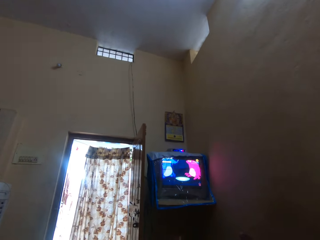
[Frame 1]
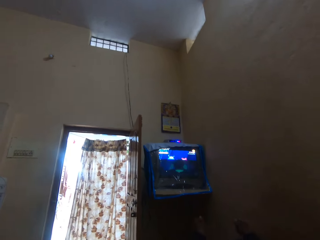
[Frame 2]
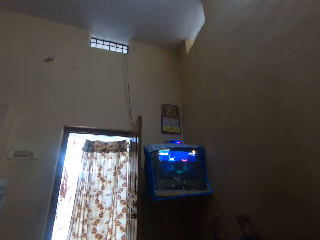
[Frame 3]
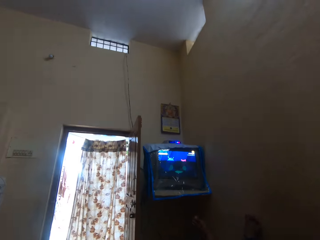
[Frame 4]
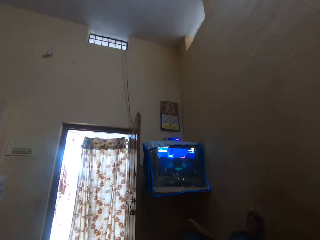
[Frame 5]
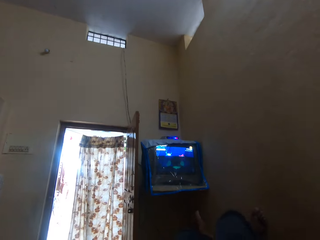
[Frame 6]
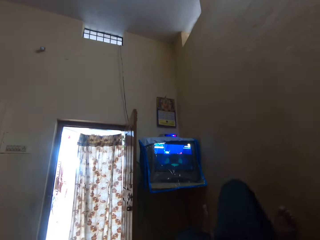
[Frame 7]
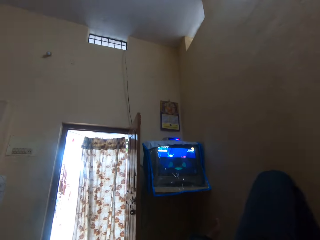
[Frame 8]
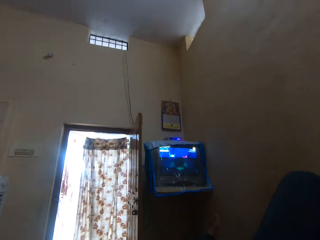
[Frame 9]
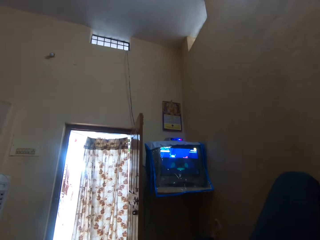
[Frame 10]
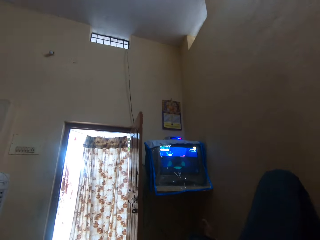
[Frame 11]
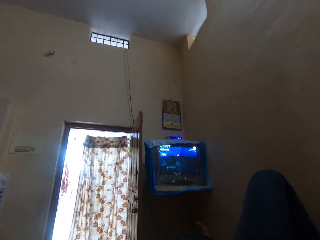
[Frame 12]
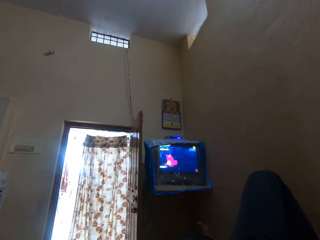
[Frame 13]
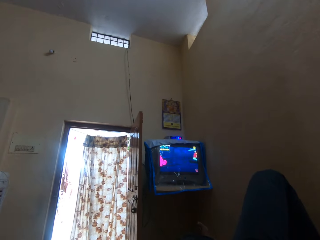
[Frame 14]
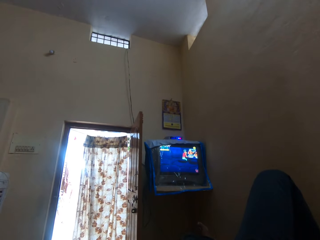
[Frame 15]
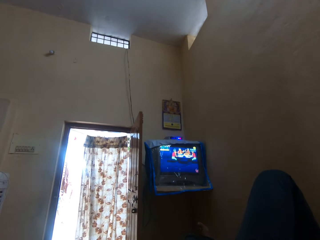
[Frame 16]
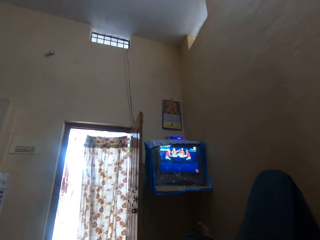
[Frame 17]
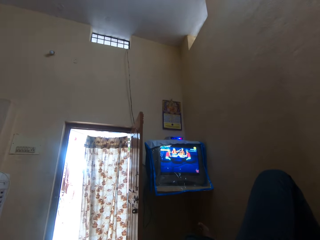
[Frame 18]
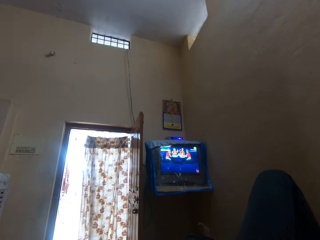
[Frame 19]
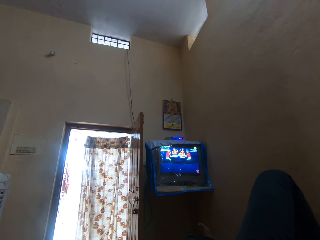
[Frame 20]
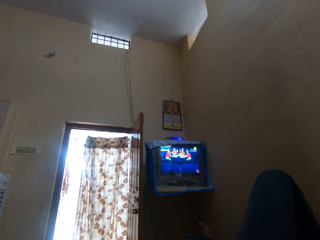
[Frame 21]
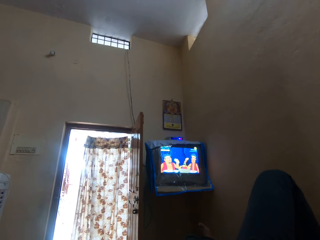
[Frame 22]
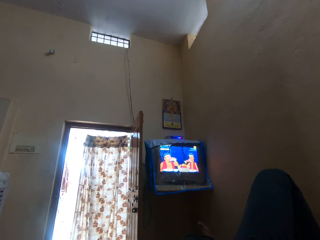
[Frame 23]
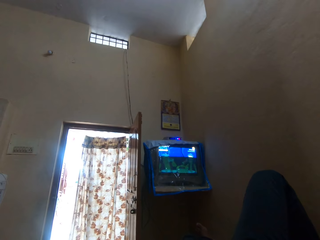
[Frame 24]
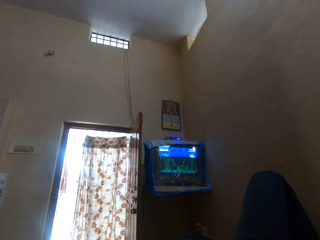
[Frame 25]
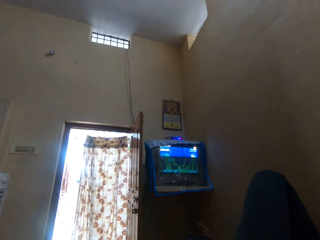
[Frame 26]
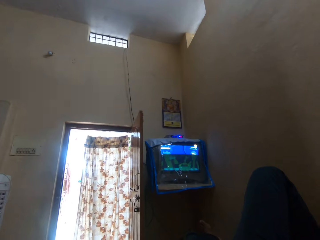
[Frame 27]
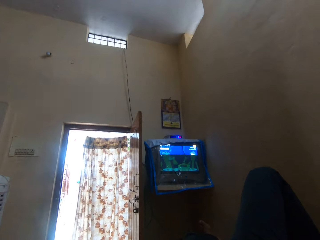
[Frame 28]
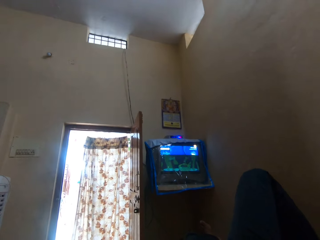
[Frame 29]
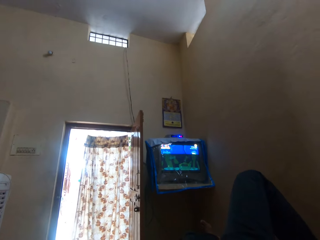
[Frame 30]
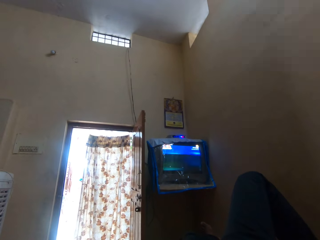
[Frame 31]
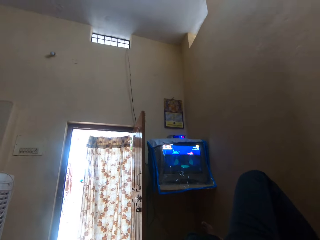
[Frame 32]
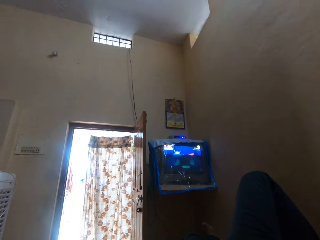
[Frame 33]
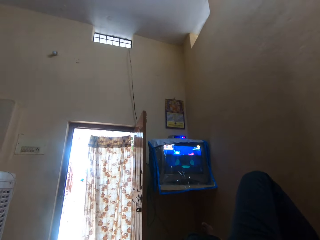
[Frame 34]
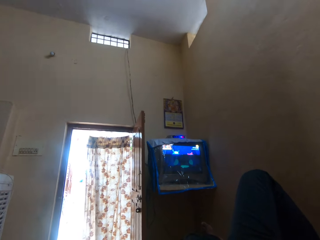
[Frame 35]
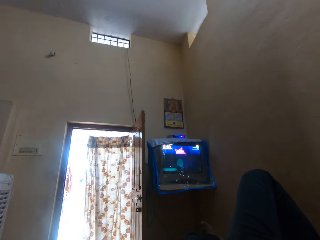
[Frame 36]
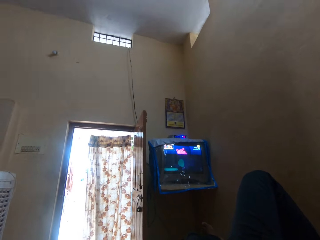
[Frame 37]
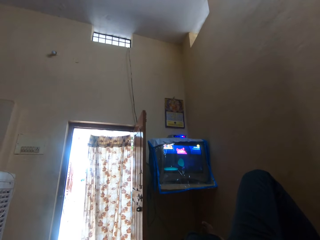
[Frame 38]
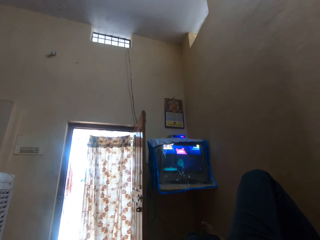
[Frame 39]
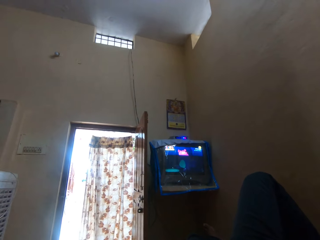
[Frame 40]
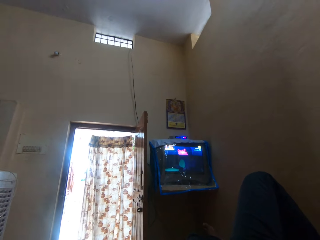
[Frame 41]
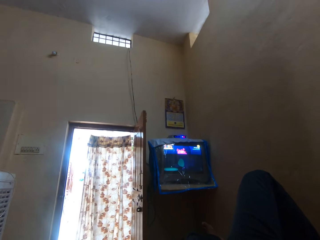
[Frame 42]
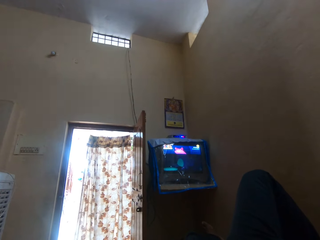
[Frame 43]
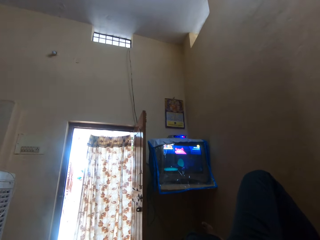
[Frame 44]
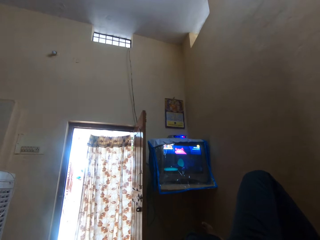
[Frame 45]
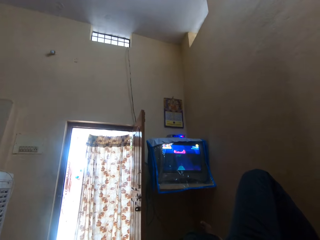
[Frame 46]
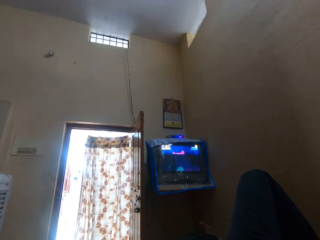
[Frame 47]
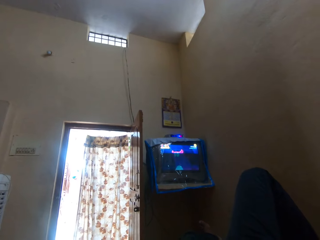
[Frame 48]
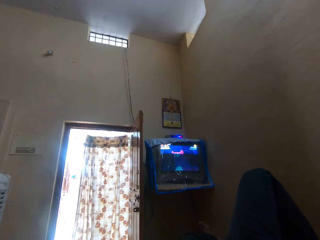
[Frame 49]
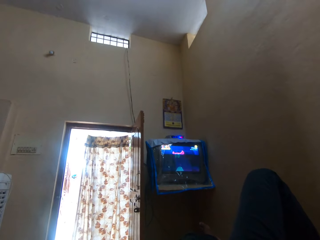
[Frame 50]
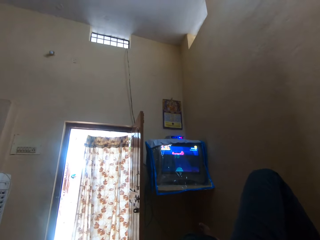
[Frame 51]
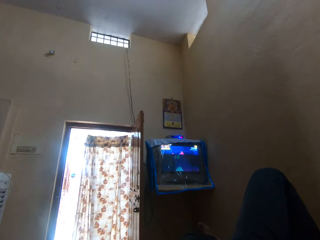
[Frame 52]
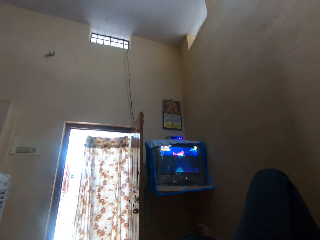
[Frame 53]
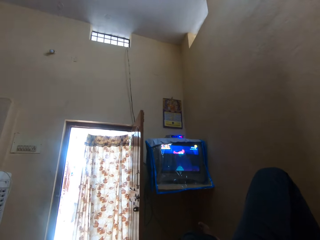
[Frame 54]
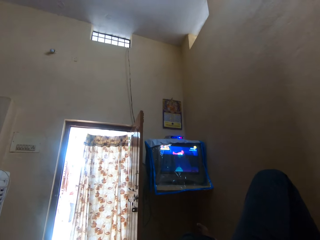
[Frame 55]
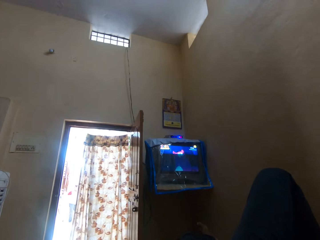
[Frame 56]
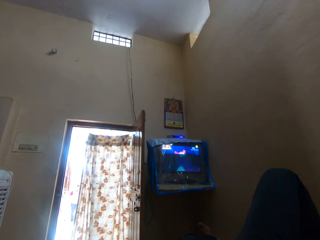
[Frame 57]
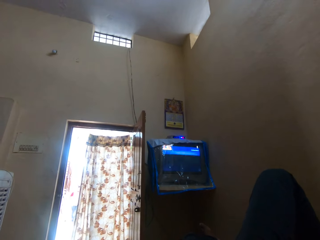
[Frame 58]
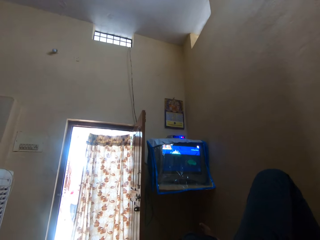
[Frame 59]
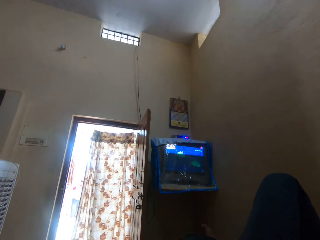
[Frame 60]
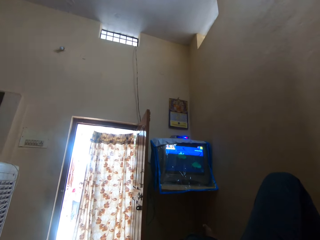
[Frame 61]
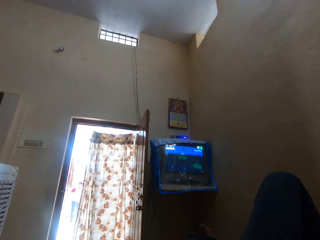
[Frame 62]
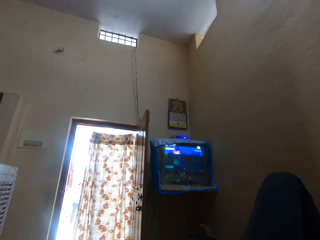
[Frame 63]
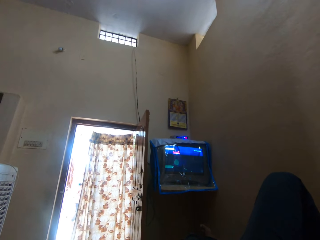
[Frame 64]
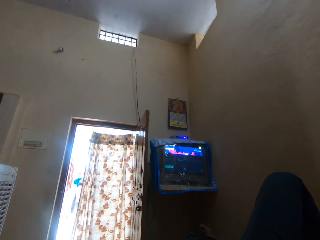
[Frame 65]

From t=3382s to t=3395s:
The camera wearer raises a leg. They shake a leg. They watch a television.

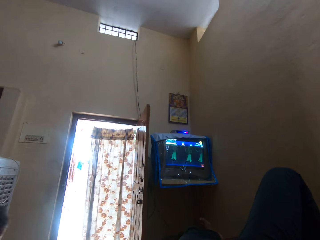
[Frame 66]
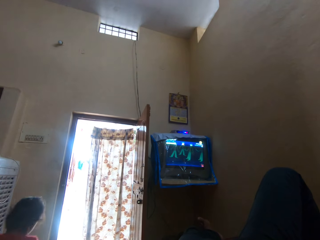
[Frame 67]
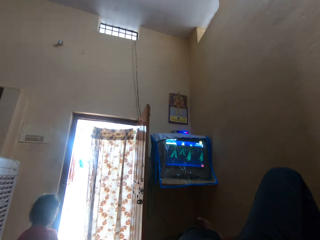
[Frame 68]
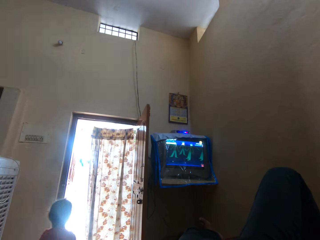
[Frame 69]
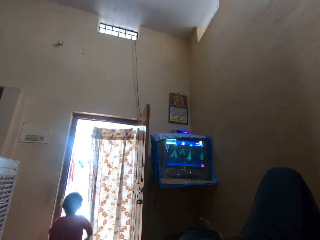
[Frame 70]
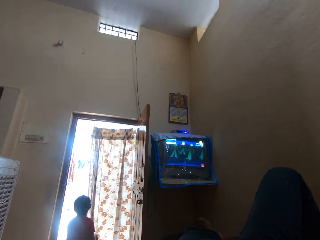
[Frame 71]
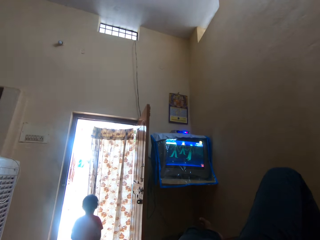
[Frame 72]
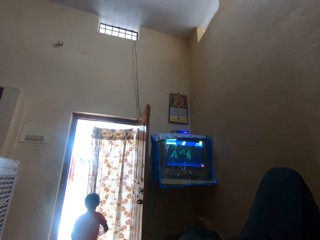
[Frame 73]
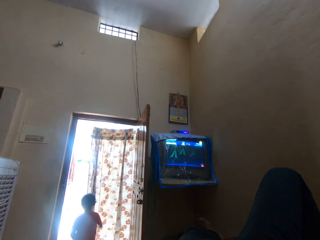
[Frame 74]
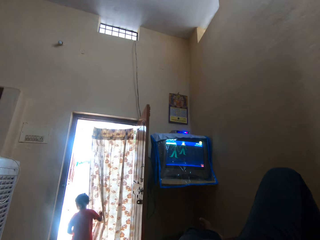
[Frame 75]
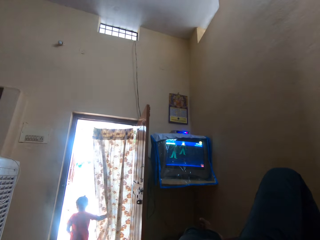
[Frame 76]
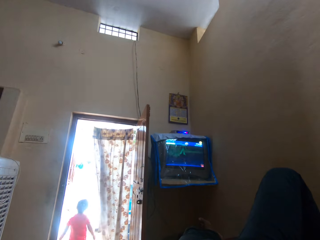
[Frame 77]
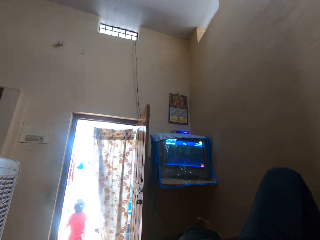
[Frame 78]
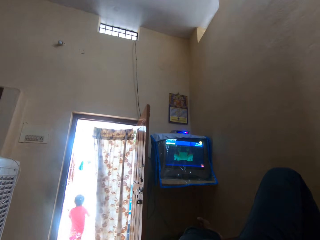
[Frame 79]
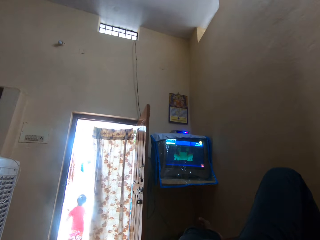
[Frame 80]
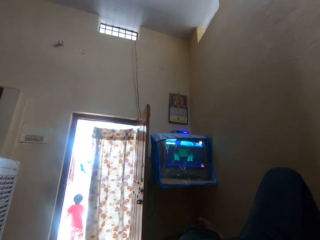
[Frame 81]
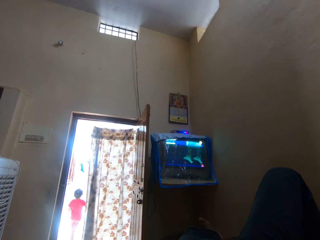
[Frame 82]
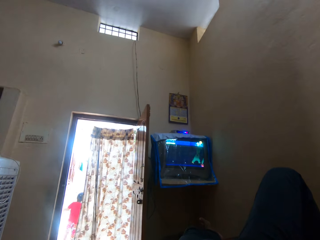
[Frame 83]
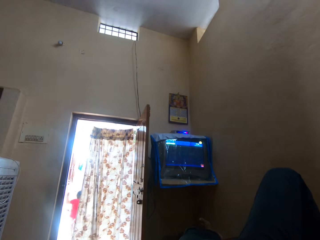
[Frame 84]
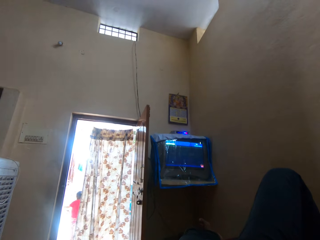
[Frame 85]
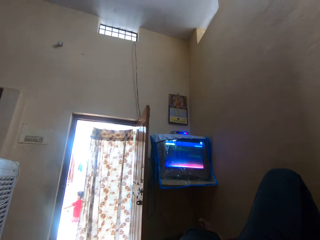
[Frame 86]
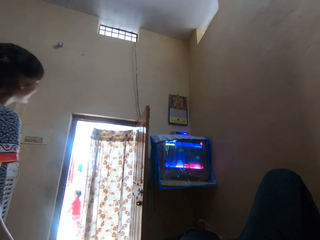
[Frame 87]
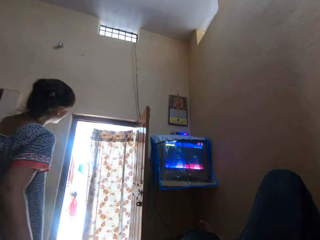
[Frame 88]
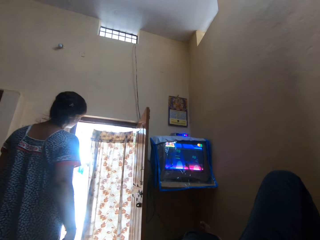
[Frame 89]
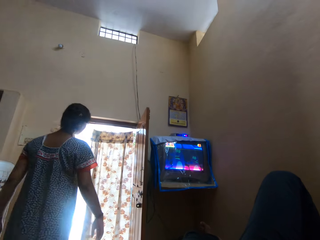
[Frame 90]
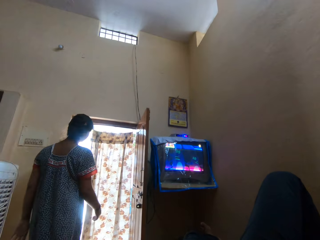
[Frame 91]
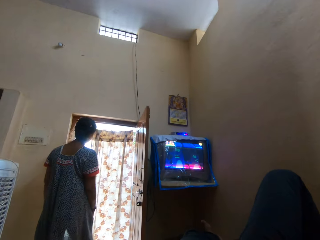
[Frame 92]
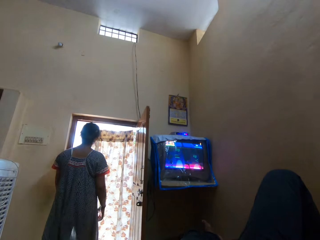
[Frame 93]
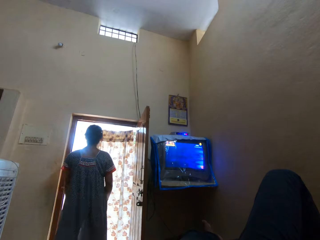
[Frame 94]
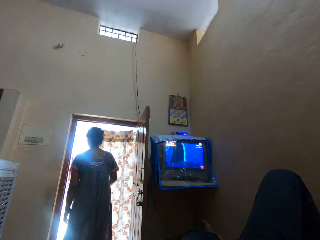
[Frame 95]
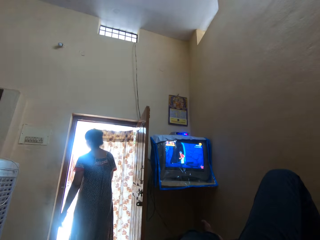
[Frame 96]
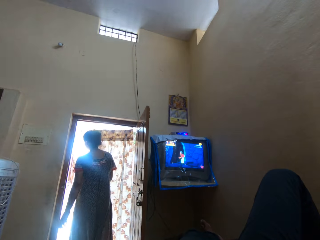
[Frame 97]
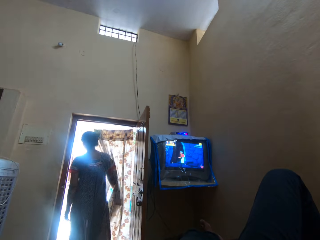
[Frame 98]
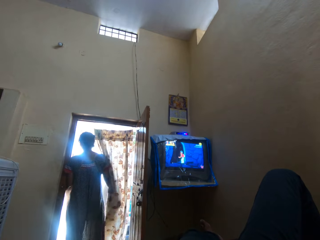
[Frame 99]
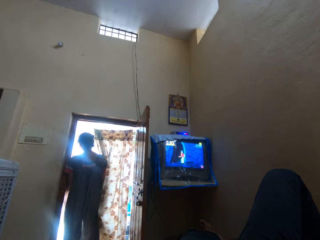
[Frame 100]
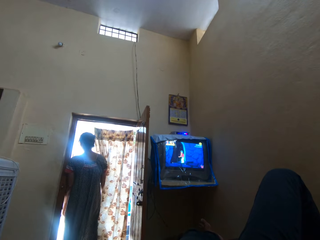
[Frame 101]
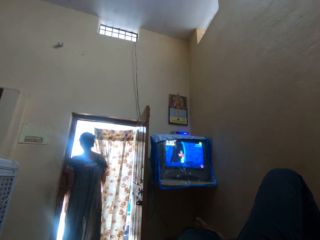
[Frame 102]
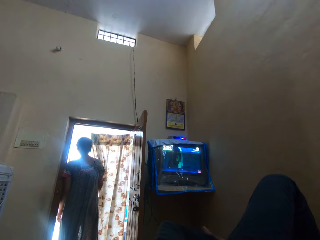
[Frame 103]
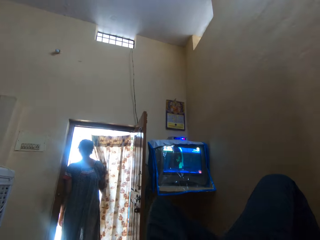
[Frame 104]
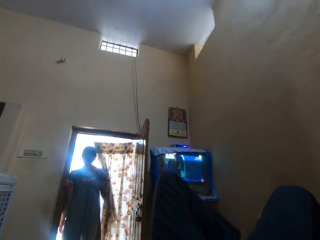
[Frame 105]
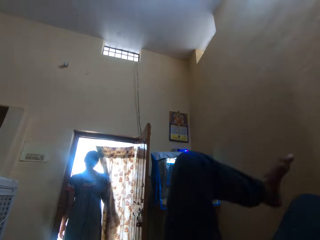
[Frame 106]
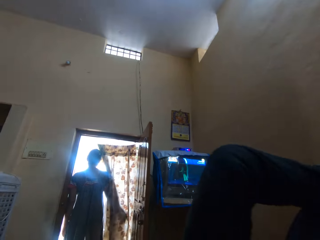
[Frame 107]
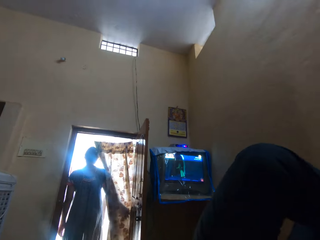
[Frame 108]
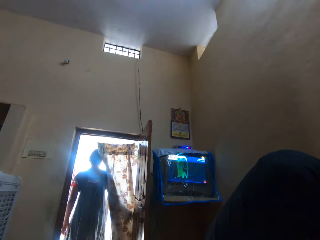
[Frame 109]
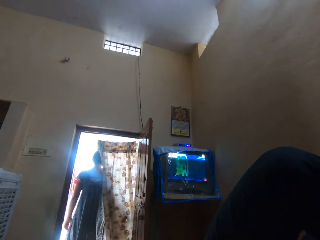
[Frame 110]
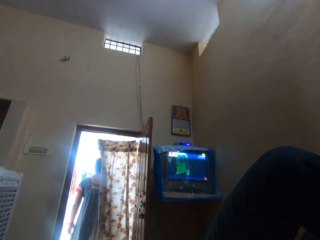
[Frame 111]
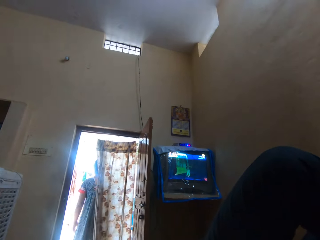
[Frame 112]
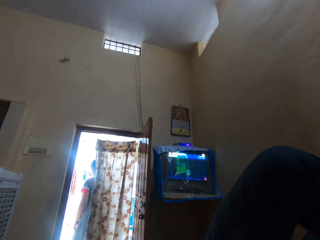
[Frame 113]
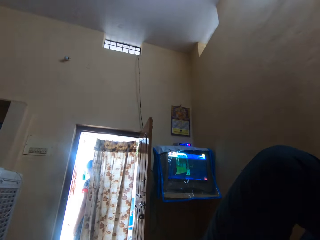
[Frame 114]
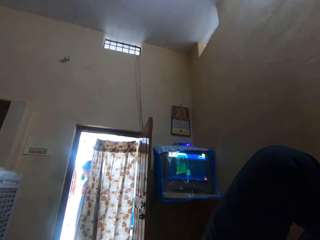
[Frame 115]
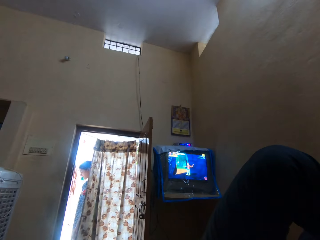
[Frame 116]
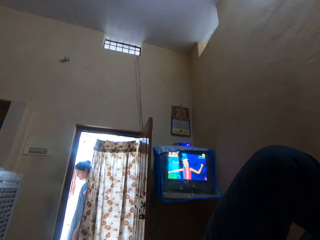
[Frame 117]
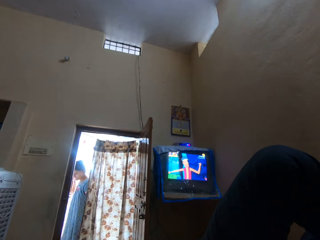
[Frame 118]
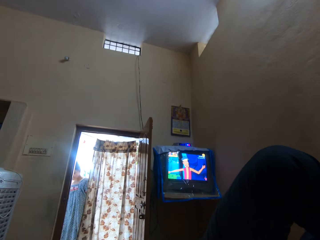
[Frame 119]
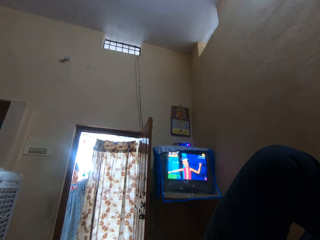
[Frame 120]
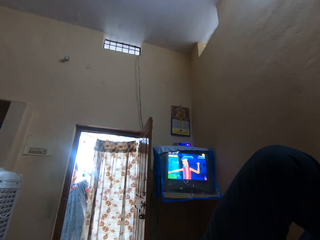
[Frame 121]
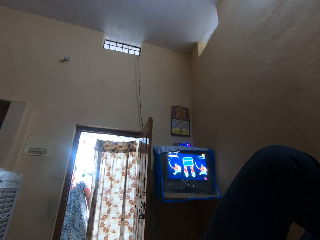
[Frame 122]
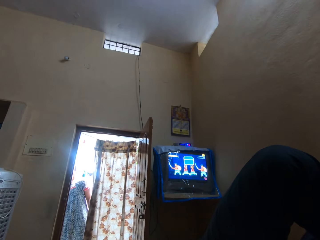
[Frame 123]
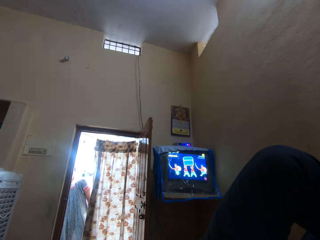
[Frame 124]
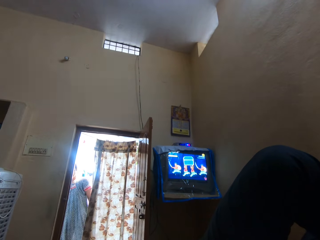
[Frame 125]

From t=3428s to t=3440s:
A man walks out of the door. Another man stands beside the camera wearer. A woman walks towards a door. The other man stands at the door. The woman pushes a door curtain. The camera wearer lifts a leg. They cross their legs. The other man walks out of the door. The camera wearer watches television.
